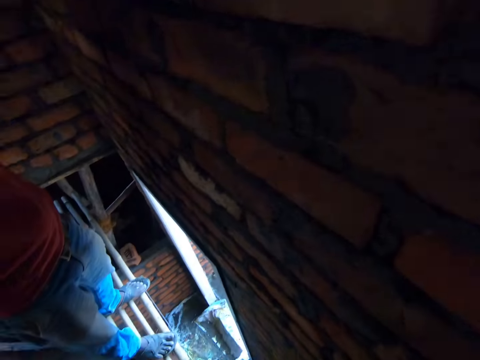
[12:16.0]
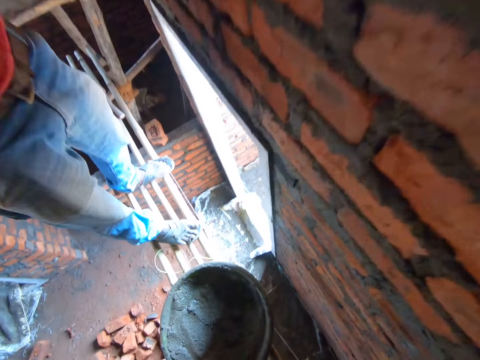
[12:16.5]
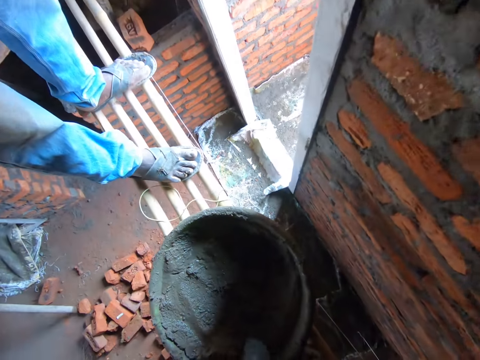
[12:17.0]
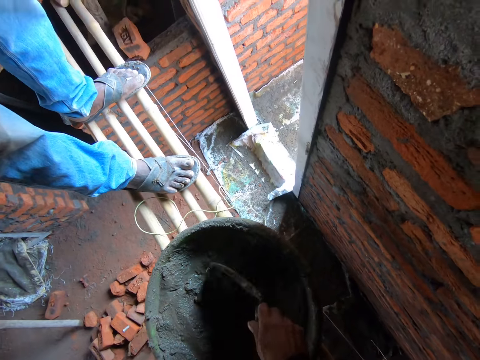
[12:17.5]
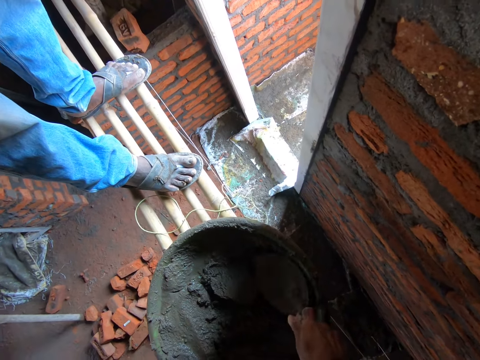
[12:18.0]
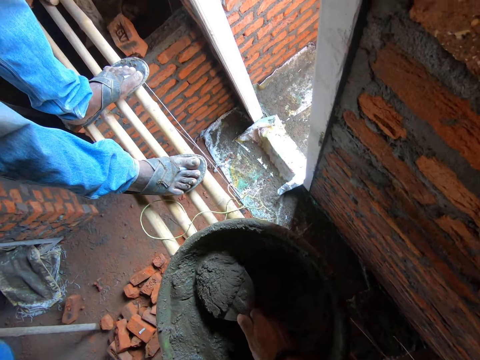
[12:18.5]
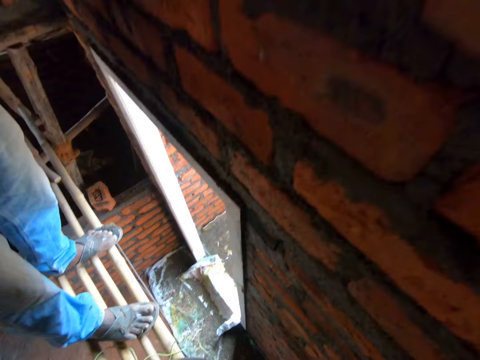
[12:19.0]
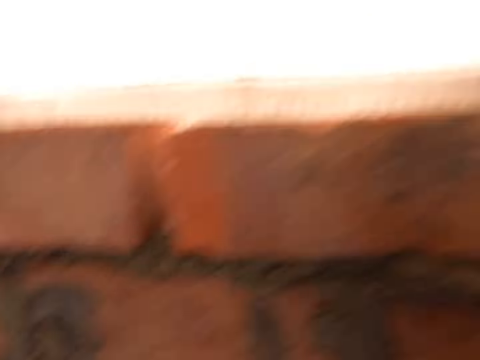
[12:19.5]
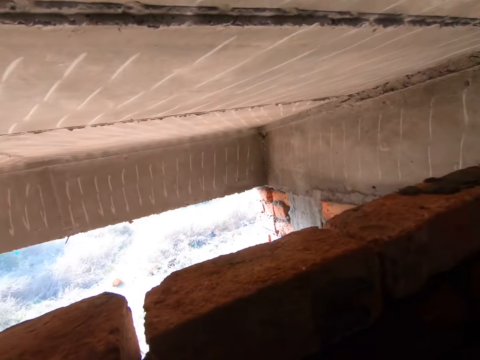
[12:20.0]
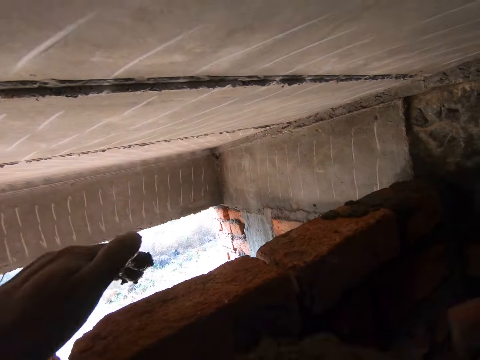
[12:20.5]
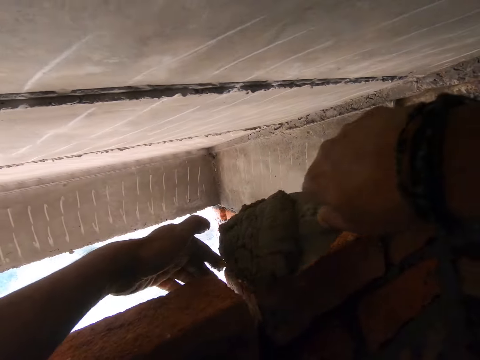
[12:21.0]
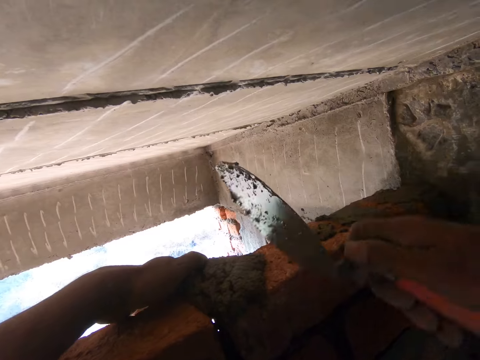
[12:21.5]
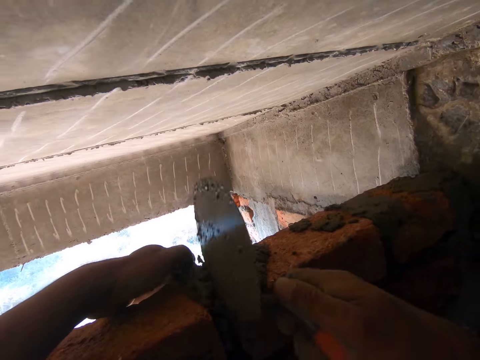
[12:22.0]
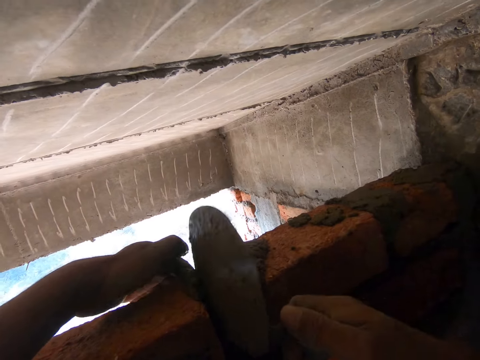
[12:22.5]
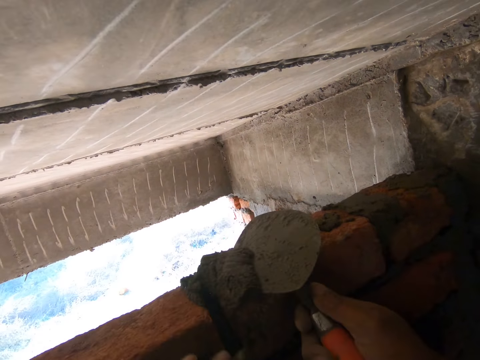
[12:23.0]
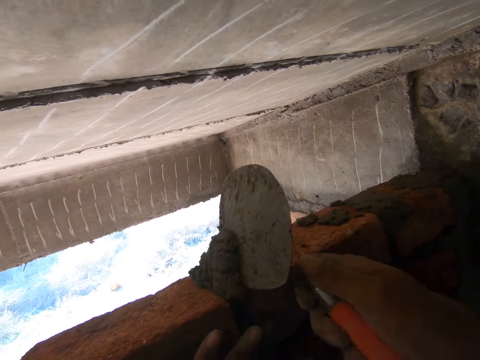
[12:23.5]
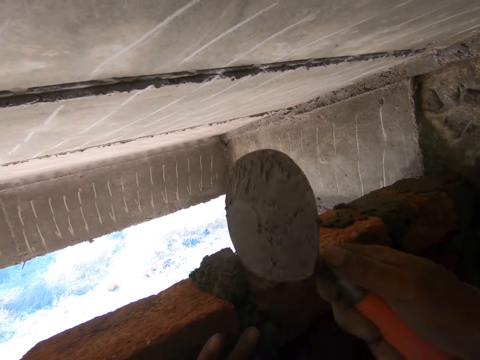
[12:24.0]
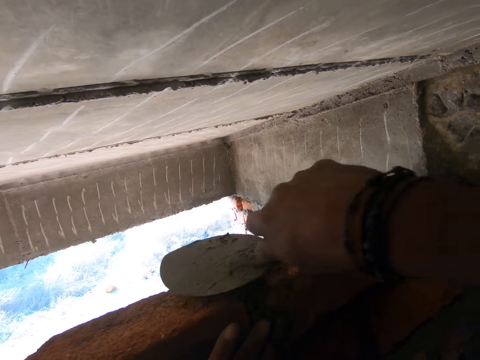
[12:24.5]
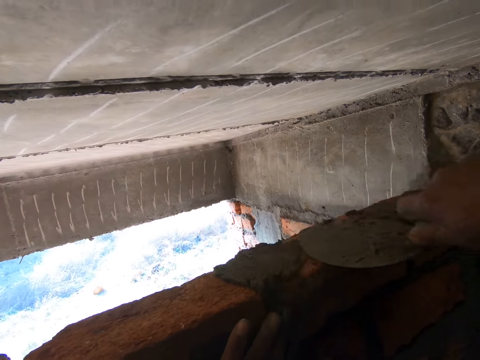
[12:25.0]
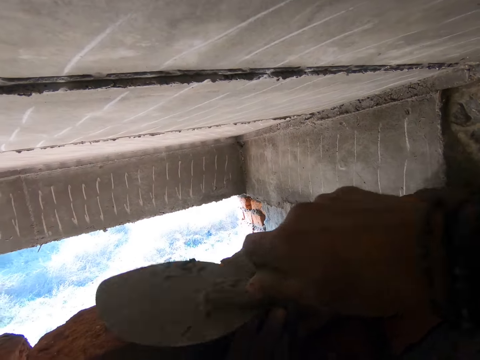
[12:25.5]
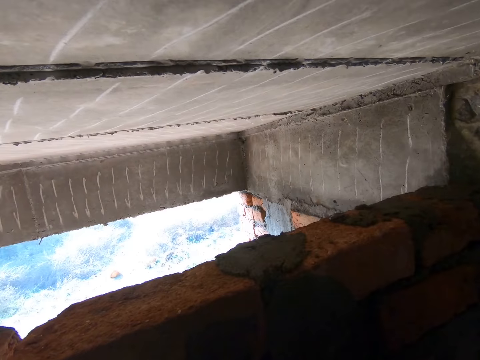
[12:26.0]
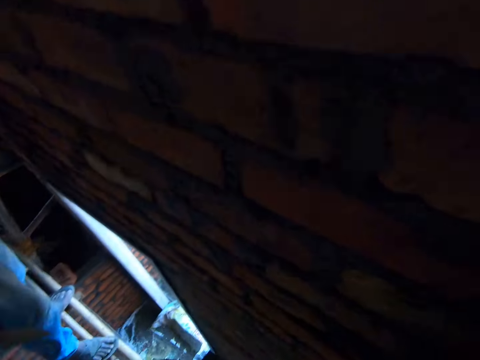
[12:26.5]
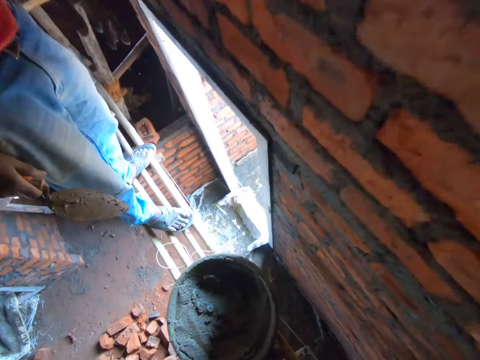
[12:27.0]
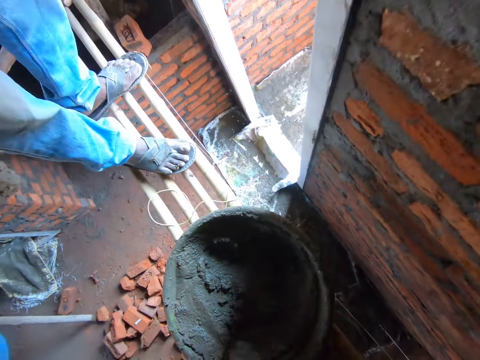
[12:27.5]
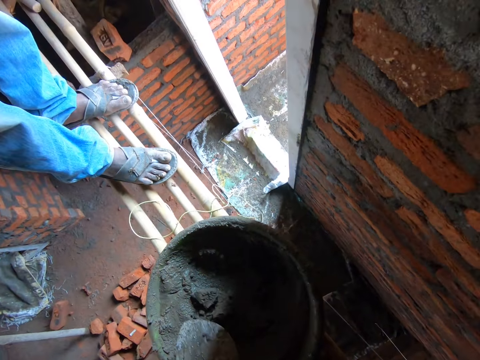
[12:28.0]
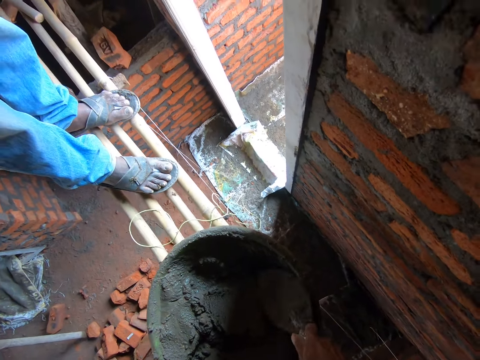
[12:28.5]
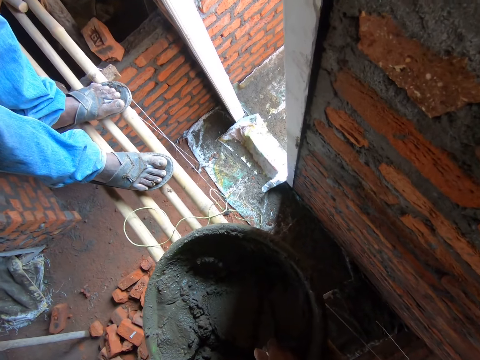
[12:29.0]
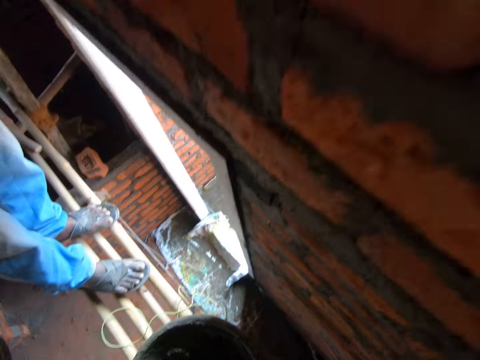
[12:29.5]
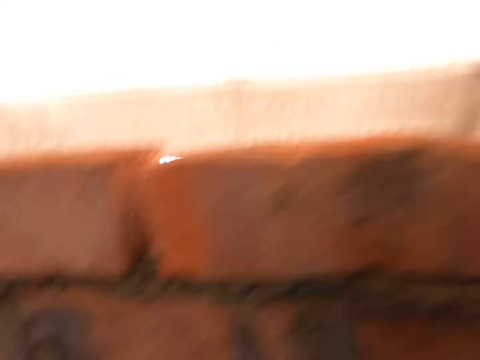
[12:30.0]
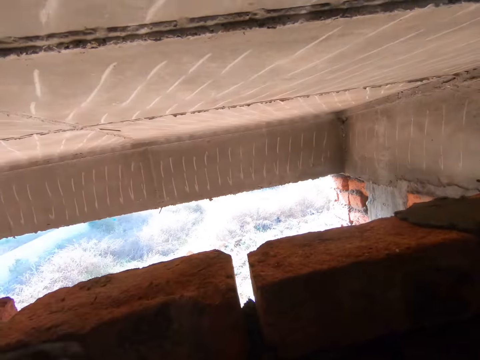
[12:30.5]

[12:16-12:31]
The camera wearer scoops concrete mixer. They fix the concrete mixer between the building bricks with the trowel. They scoop the concrete mixer.

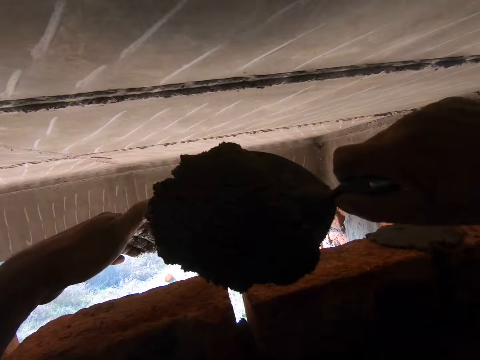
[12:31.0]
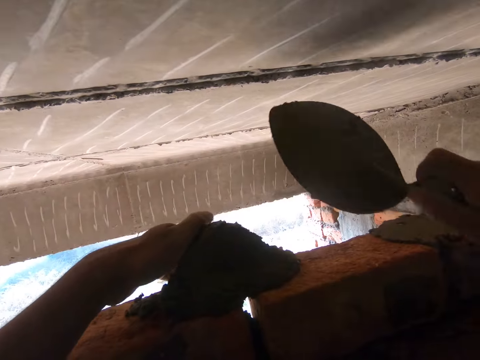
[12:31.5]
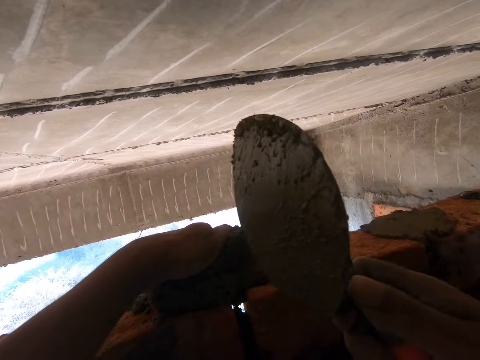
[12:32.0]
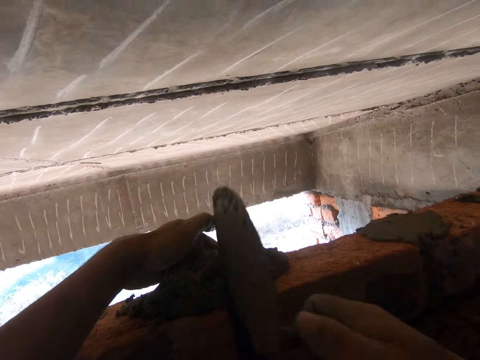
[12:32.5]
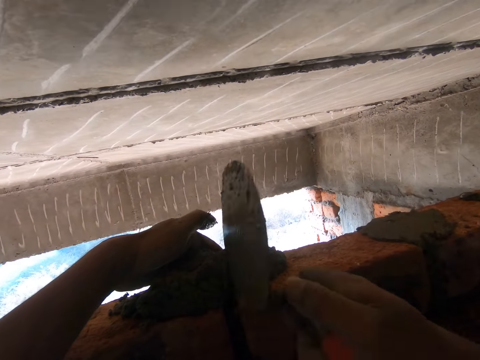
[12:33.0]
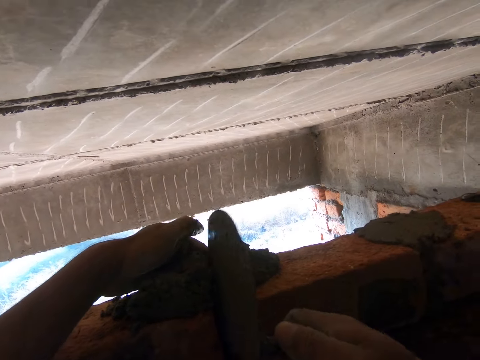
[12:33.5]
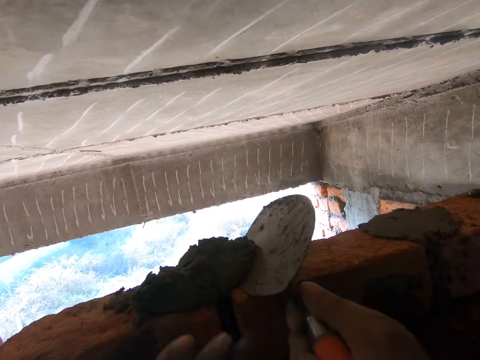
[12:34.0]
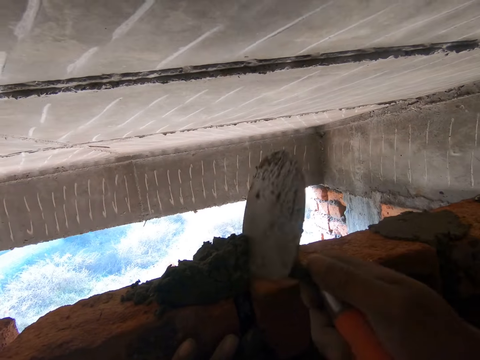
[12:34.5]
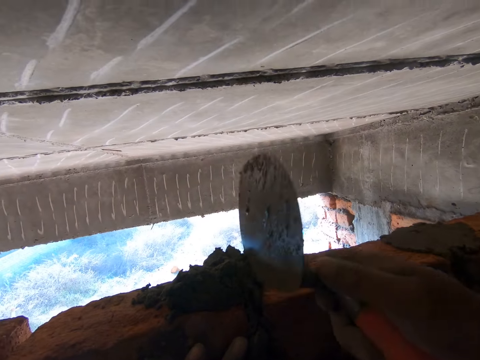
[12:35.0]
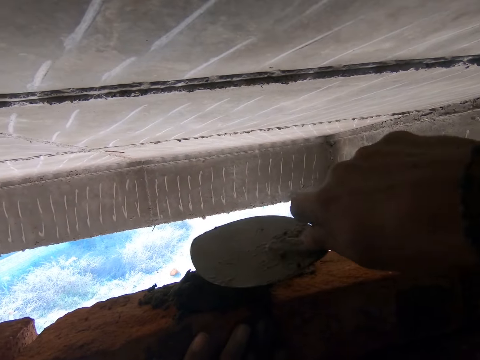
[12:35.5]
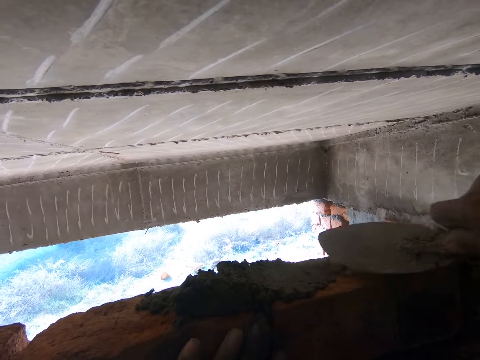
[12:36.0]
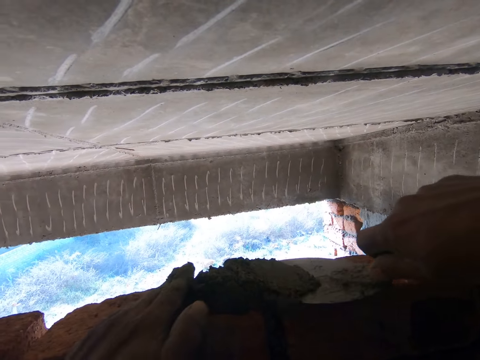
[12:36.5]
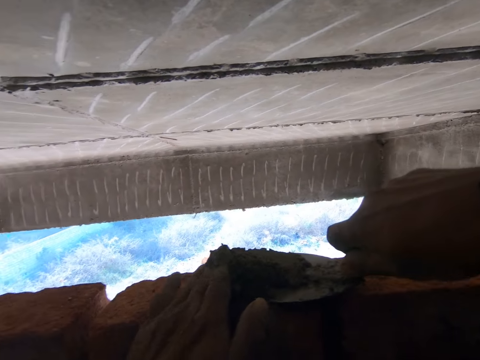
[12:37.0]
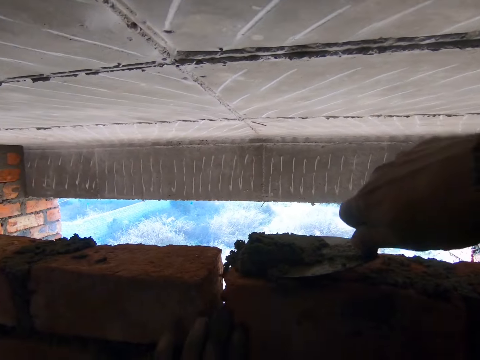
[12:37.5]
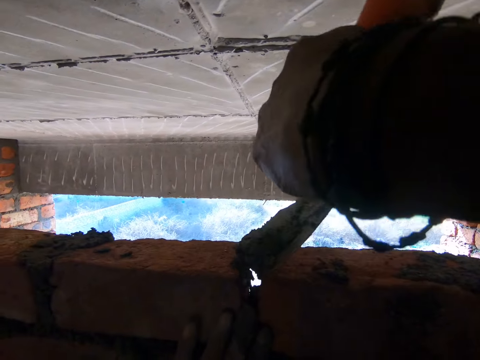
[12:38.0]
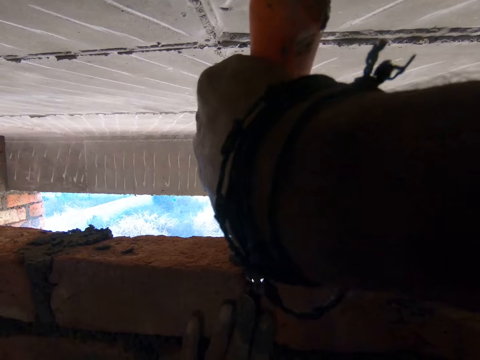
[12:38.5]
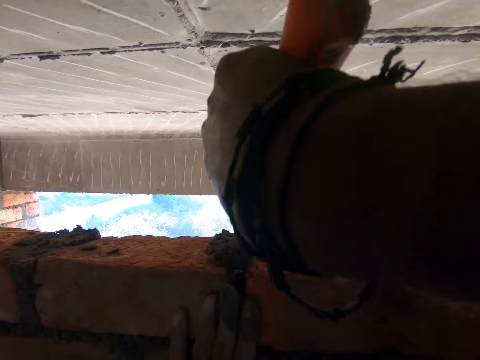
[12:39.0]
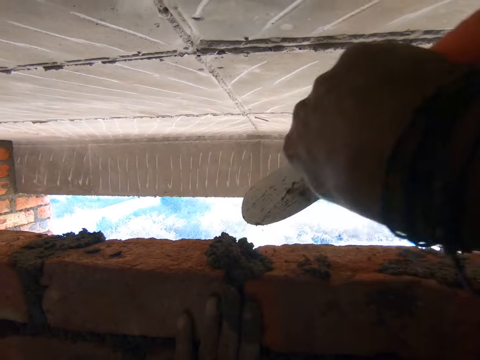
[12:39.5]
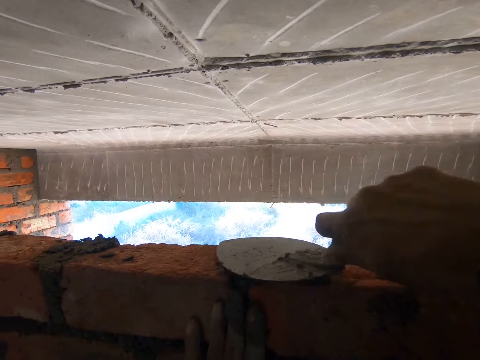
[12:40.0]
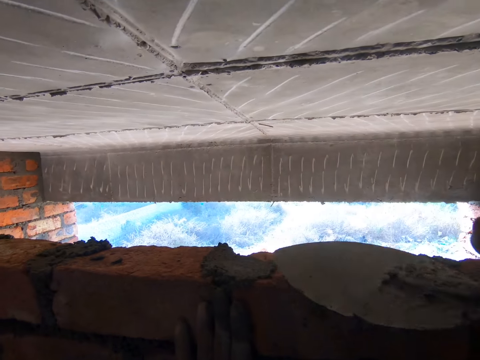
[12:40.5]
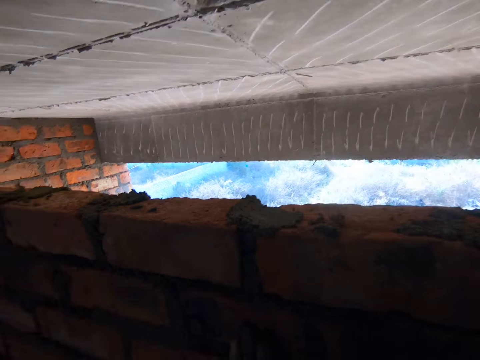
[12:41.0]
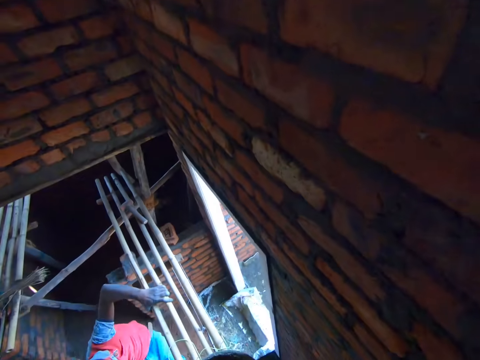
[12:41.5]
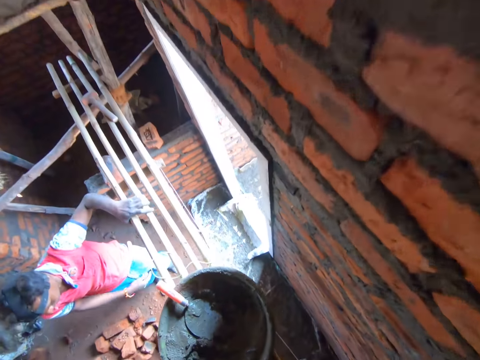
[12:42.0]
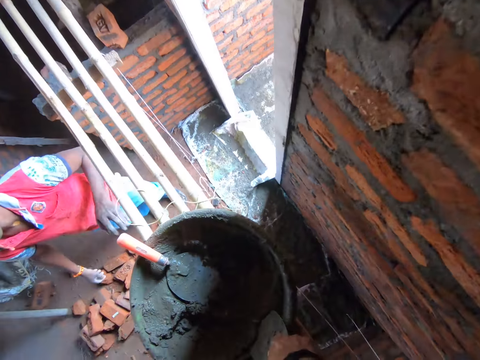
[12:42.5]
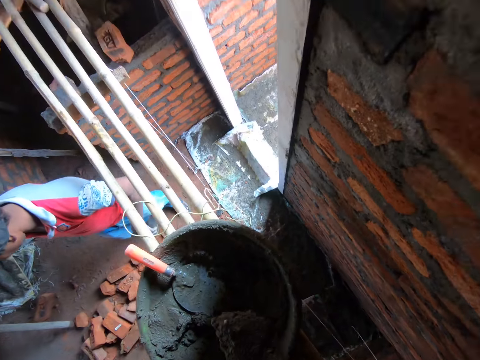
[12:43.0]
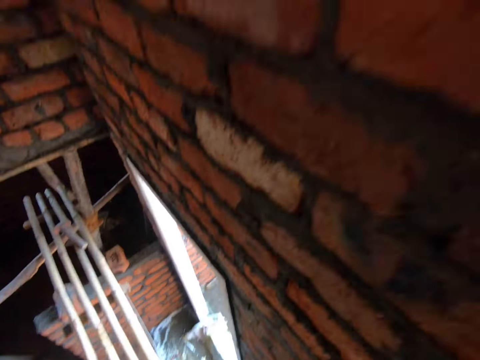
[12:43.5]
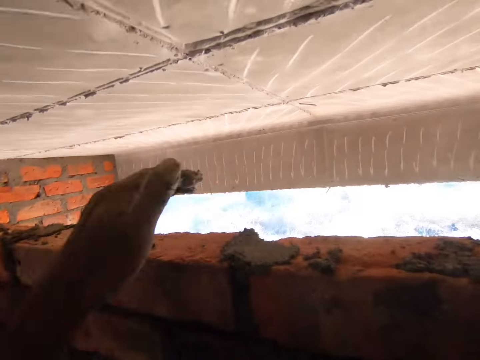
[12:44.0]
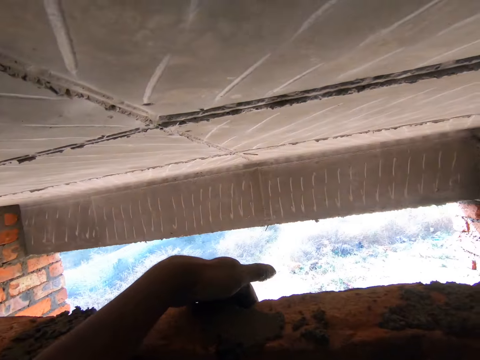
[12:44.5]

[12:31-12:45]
The camera wearer fixes the concrete mixer or cement between the building bricks with the trowel. They level the cement. They remove excess concrete mixer. They fix the concrete mixer between the building bricks with the trowel. A man climbs down the structure. The camera wearer scoops the concrete mixer.
